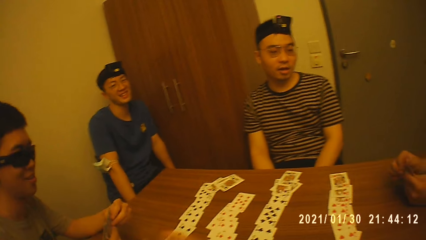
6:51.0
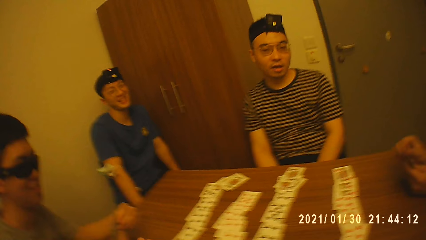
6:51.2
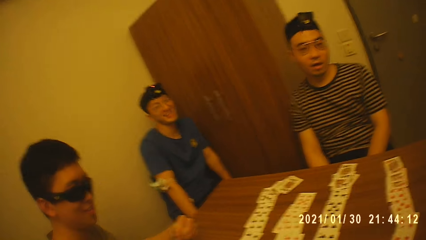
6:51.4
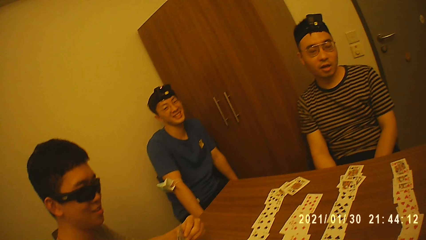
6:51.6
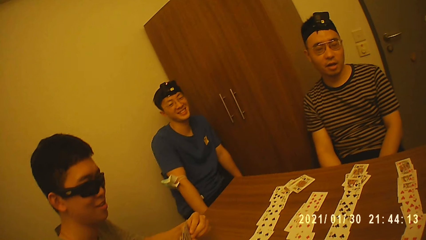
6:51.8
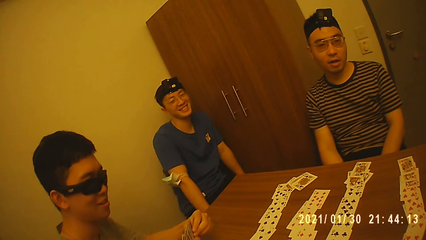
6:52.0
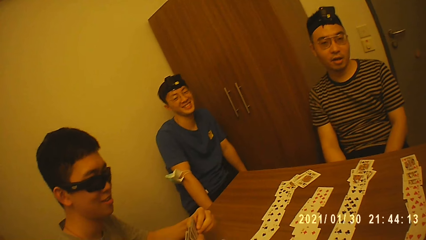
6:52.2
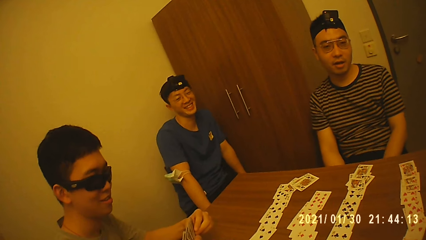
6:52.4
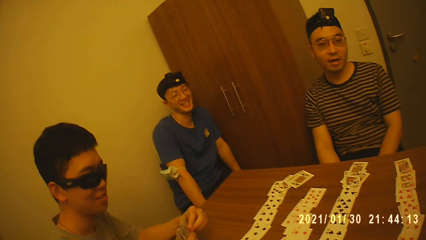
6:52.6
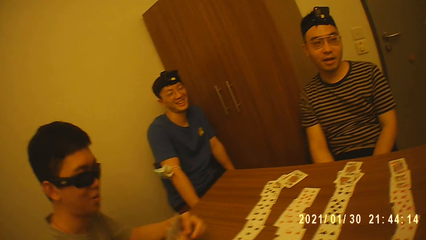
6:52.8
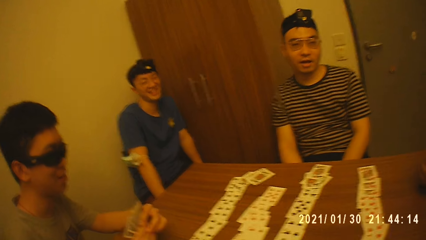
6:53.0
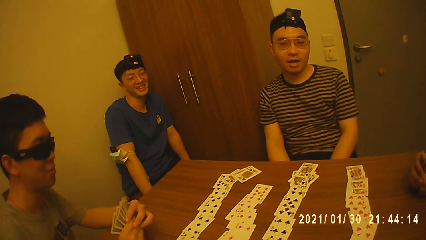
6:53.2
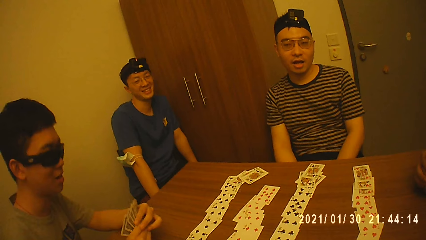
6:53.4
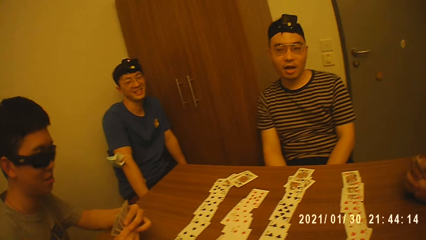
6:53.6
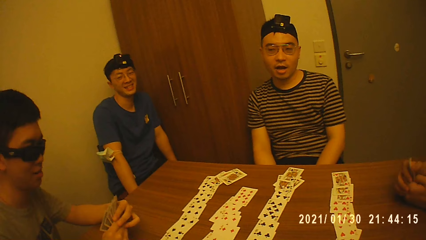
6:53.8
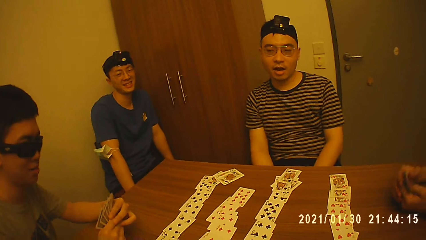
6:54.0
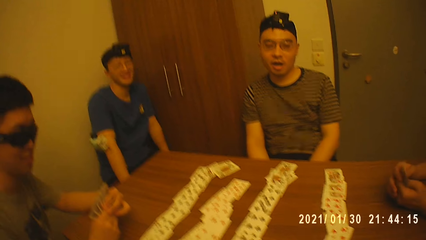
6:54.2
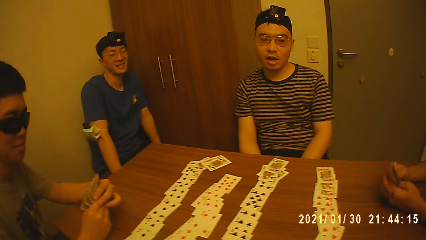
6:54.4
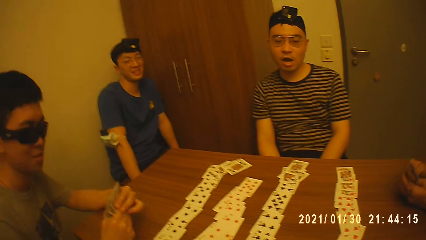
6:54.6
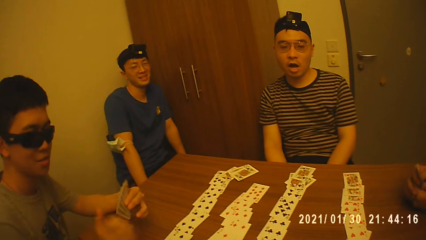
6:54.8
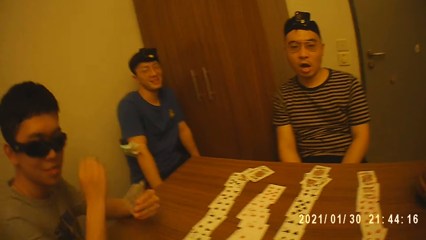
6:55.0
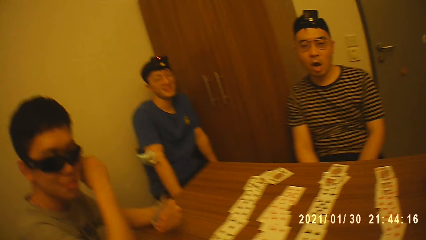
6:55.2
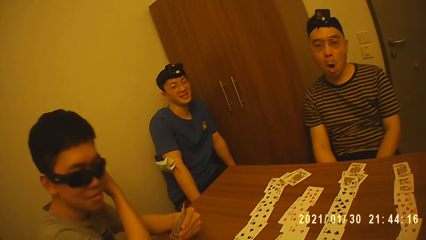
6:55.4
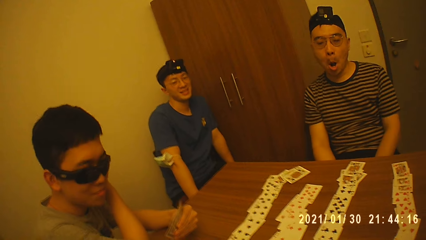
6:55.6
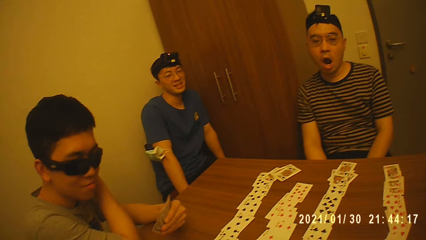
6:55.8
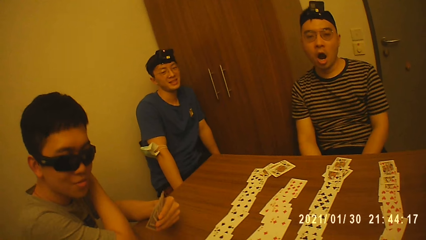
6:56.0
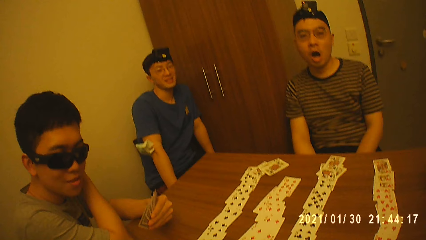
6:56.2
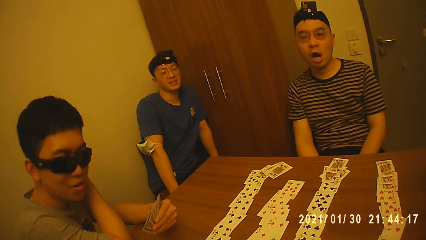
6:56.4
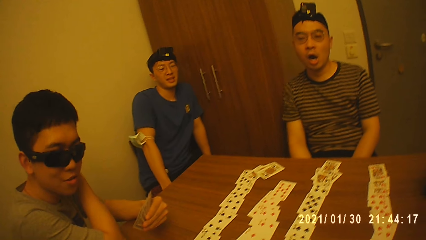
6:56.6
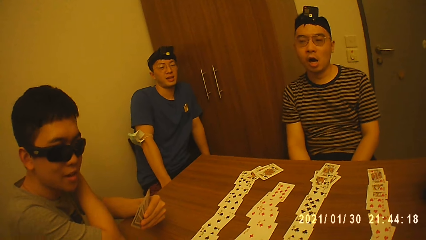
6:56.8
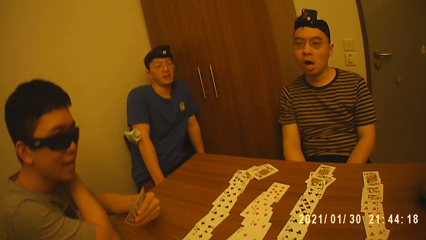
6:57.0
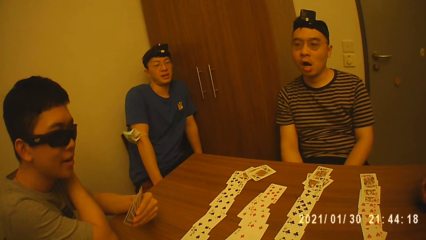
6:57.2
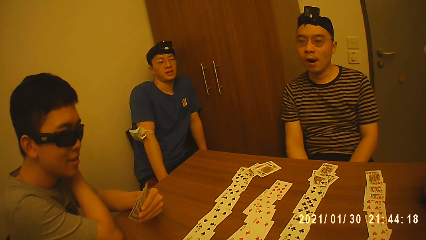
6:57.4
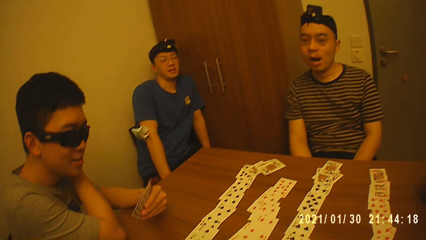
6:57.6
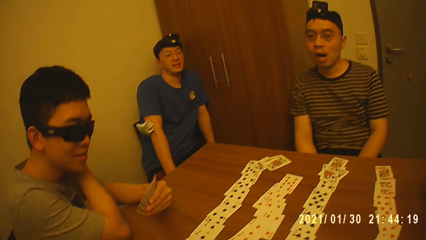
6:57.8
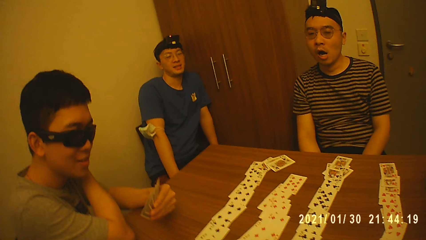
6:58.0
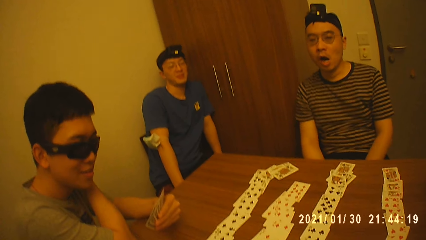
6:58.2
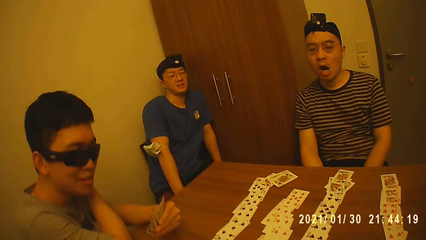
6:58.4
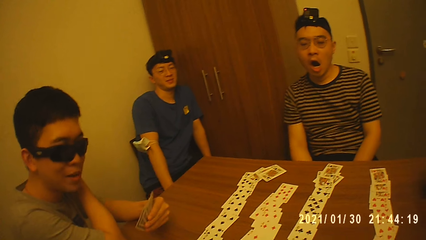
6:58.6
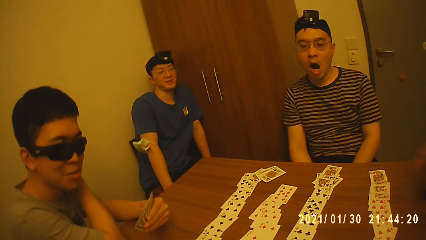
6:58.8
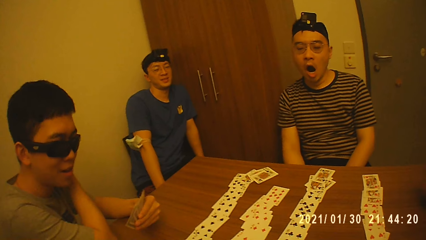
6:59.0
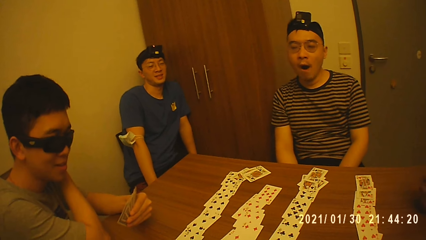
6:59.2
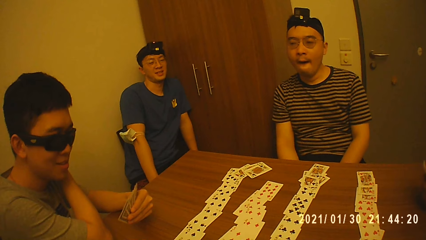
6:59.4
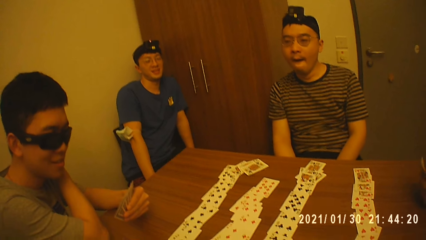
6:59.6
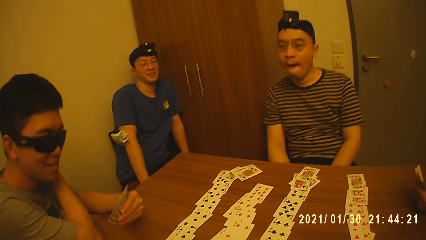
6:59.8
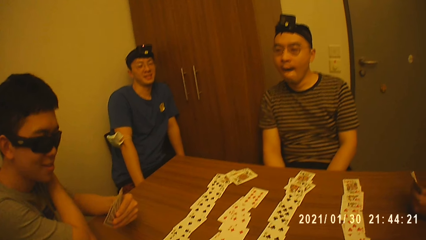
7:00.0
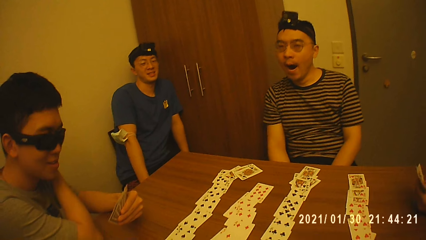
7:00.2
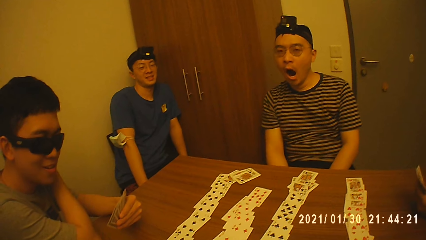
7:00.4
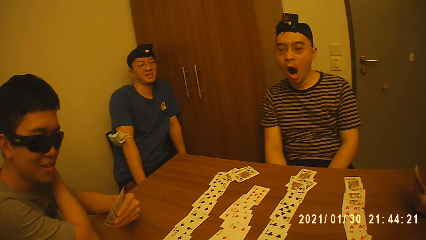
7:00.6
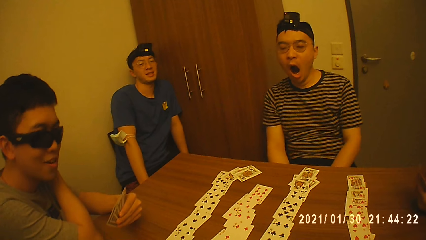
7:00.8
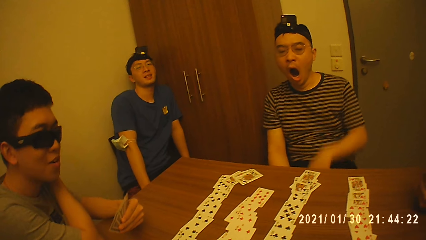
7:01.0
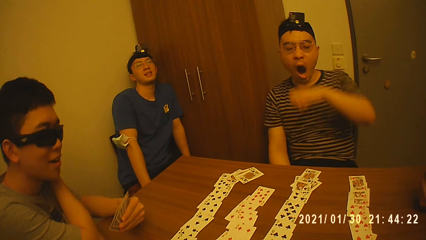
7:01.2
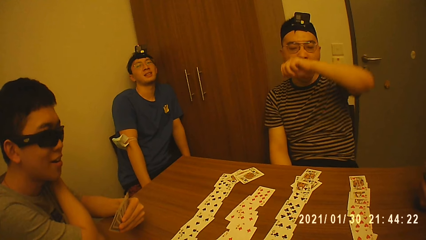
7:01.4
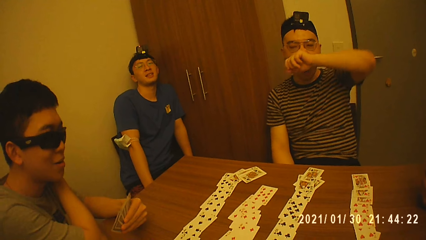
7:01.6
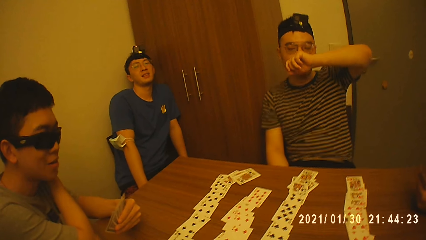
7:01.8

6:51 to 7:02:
A man holds the cards with both hands. He converses. Another man holds the cards with his left hand. He places his right hand on his left shoulder. A third man converses. The camera wearer converses. A fourth man converses. The third man touches his face with his left hand.

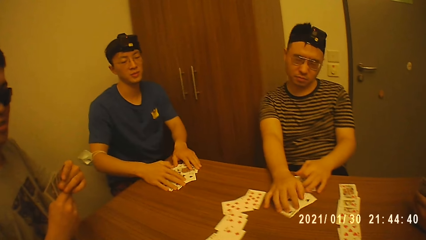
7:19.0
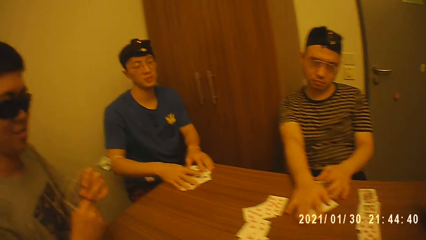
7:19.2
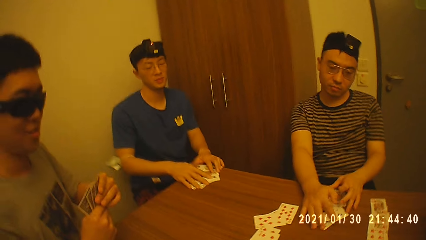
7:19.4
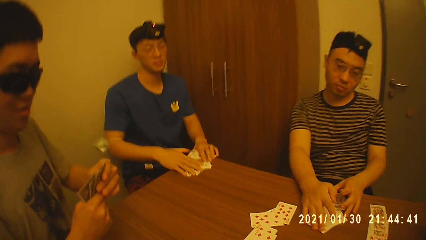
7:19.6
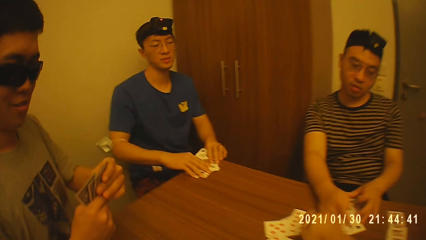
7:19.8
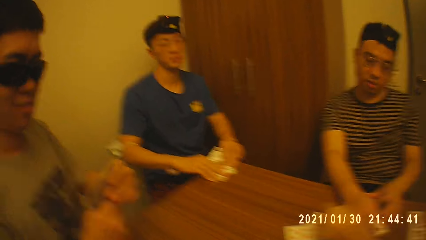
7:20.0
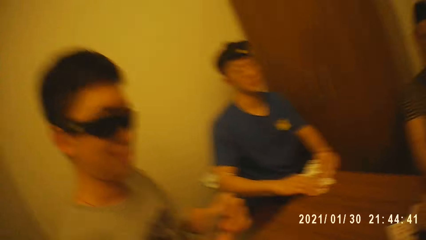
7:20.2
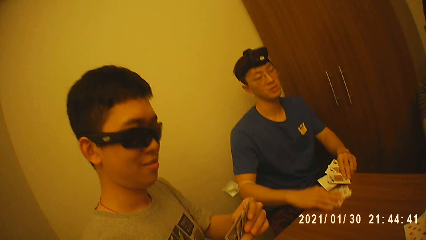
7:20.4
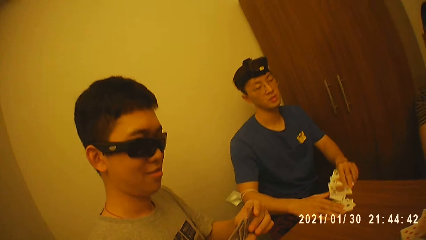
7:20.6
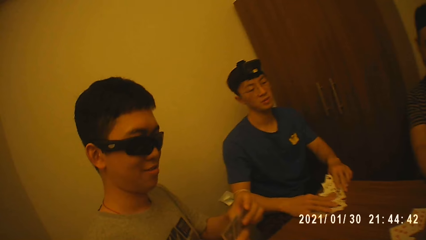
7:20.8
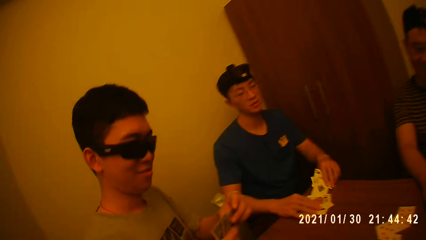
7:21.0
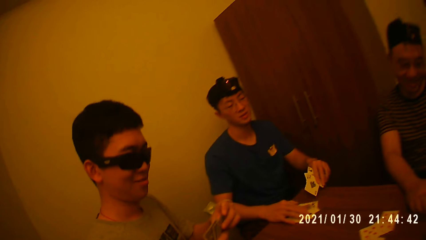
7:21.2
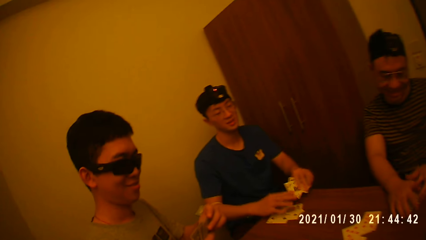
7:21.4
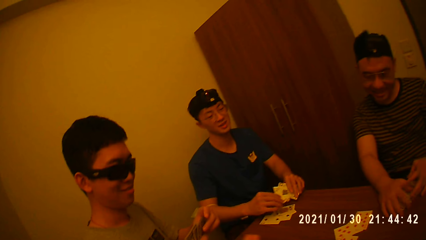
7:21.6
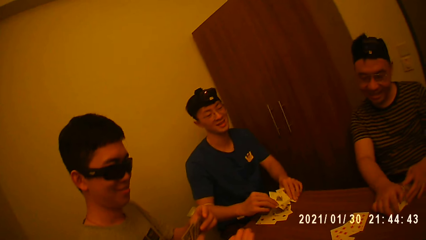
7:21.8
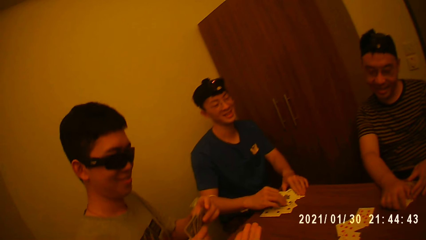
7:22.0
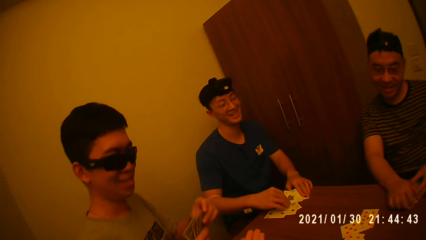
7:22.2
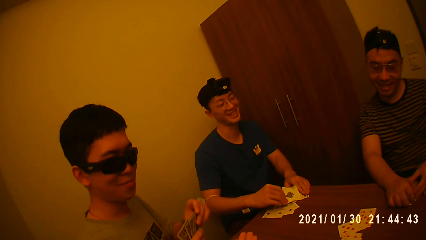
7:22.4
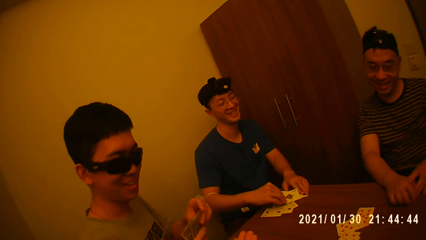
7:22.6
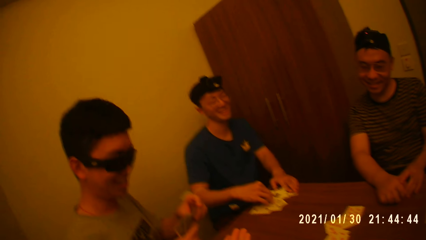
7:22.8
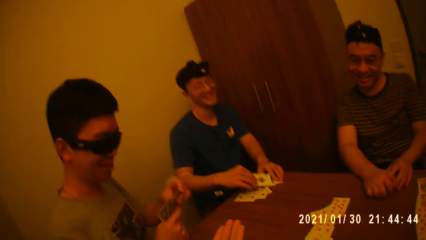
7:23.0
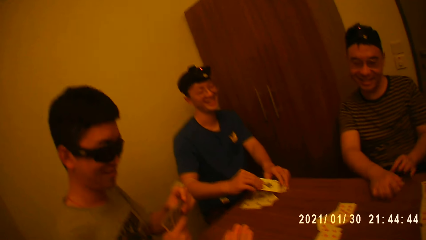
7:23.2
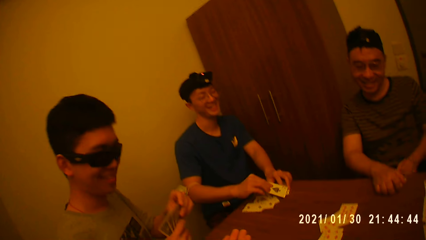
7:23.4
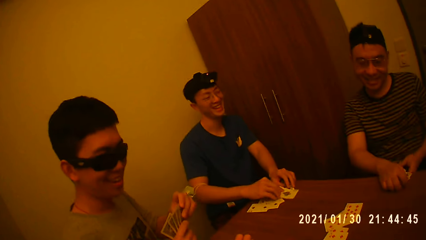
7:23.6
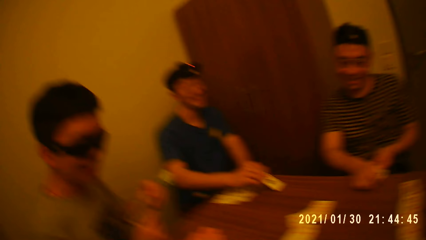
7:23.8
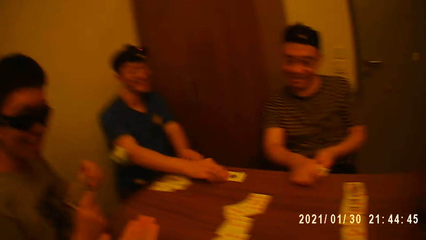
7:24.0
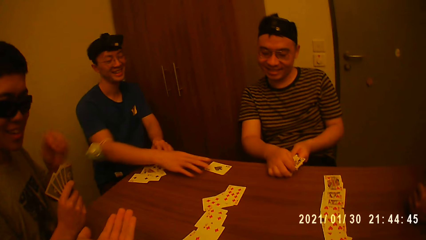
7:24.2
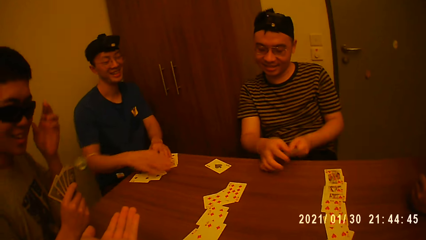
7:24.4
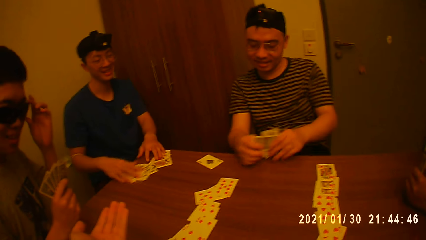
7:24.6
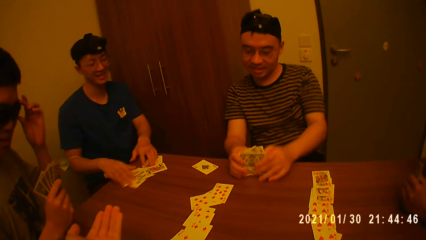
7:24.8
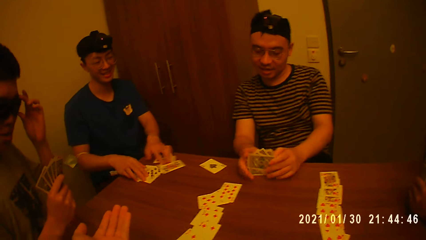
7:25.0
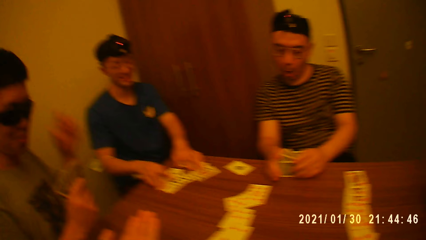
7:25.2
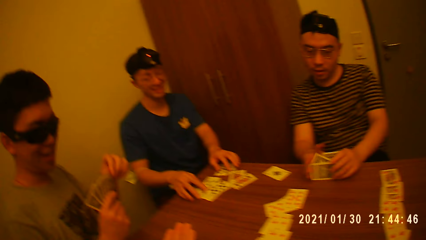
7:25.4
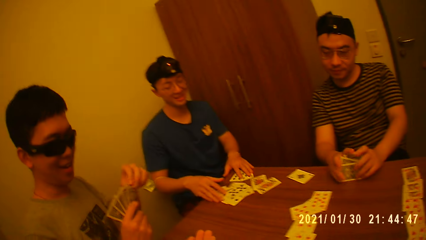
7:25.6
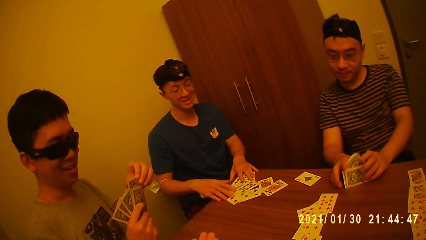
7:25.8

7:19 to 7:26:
The camera wearer converses with the men. A man gathers the cards on the table. Another man shuffles the cards on the table with both hands. He passes a card to a third man with his right hand. The third man takes the cards from the table with his left hand. The first man holds the cards with his right hand. The second man shuffles the cards on the table with both hands. The first man adjusts his glasses with his left hand. The third man arranges the cards on the table with both hands.
